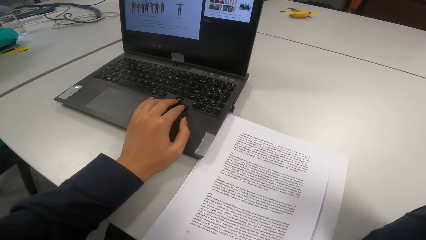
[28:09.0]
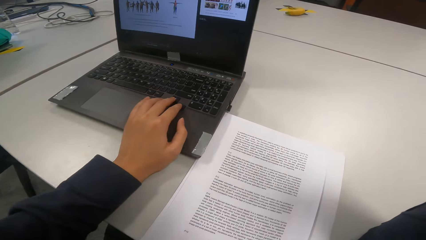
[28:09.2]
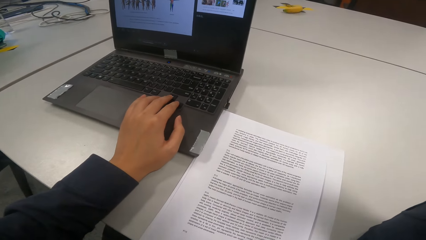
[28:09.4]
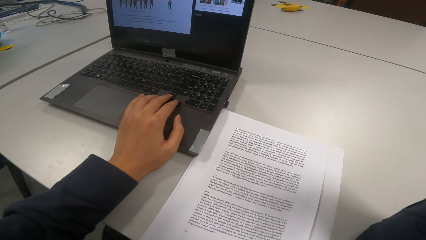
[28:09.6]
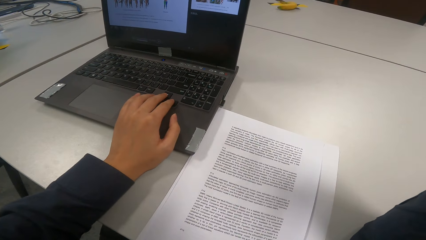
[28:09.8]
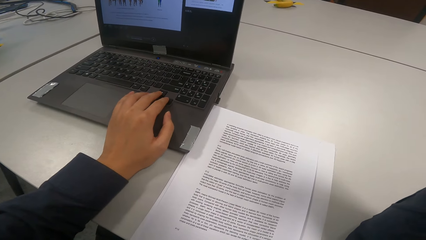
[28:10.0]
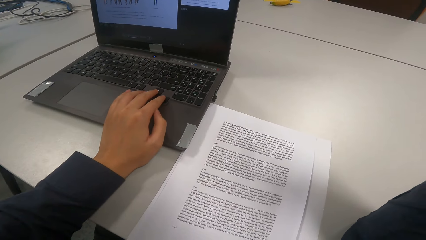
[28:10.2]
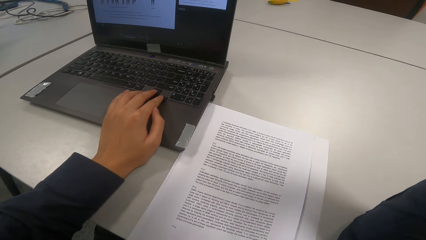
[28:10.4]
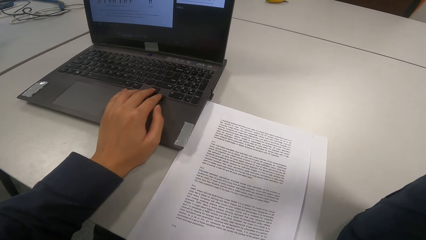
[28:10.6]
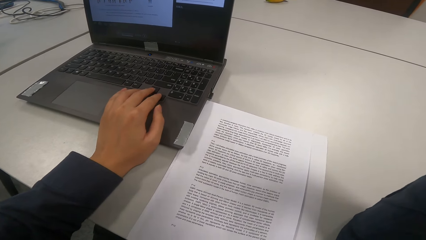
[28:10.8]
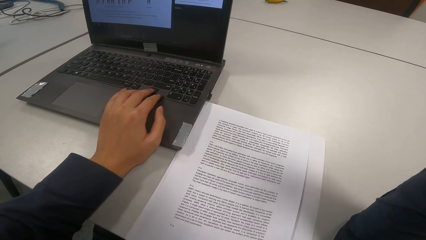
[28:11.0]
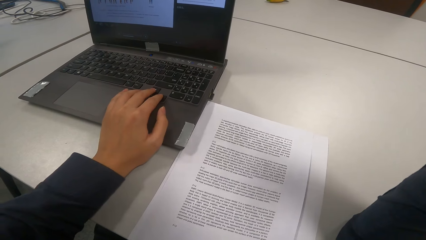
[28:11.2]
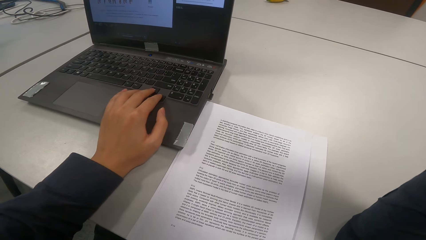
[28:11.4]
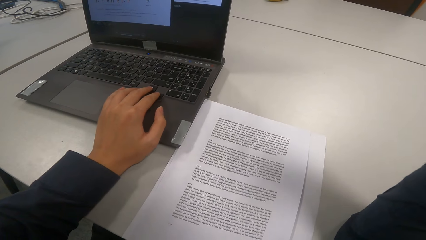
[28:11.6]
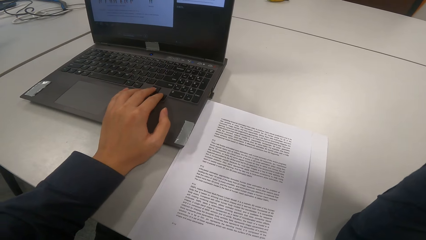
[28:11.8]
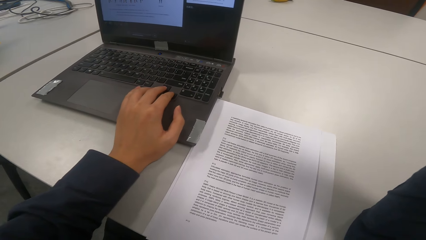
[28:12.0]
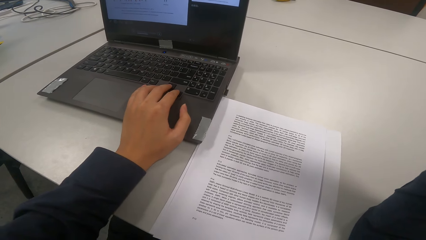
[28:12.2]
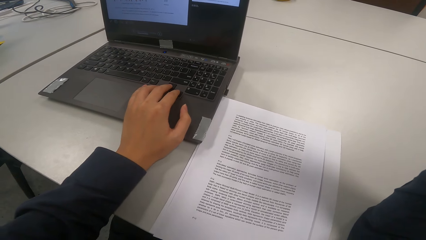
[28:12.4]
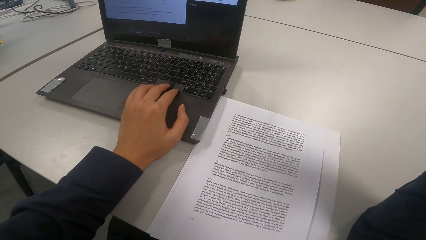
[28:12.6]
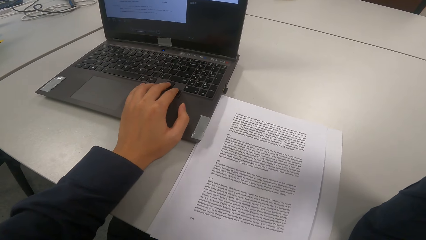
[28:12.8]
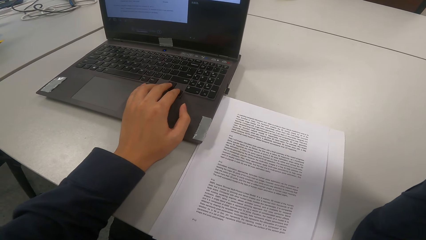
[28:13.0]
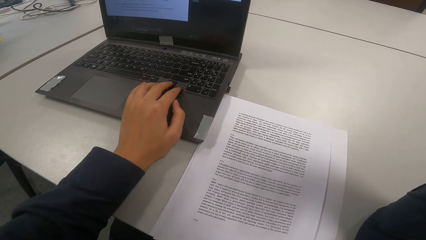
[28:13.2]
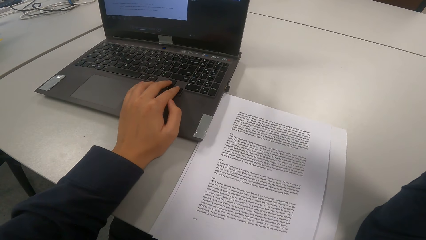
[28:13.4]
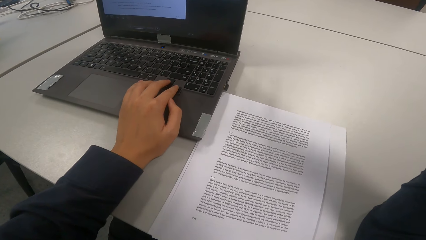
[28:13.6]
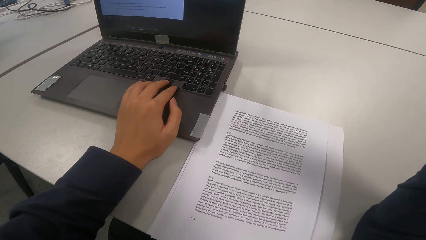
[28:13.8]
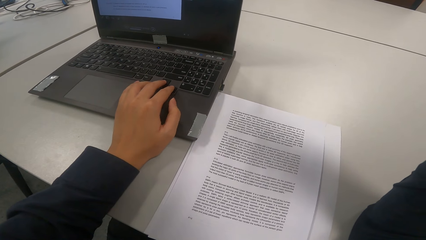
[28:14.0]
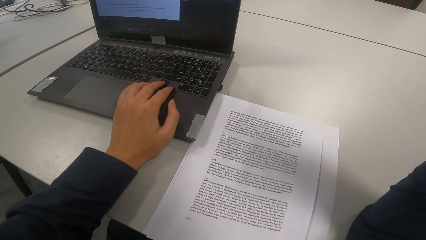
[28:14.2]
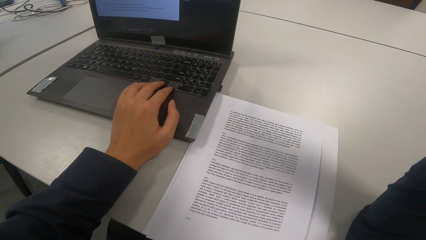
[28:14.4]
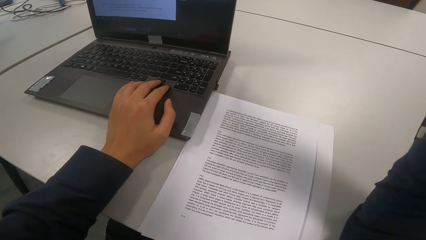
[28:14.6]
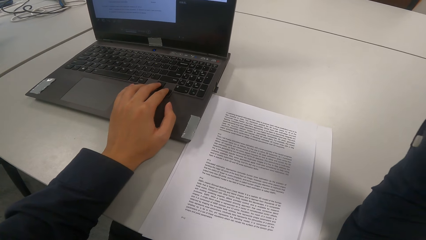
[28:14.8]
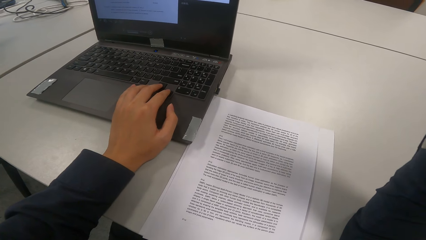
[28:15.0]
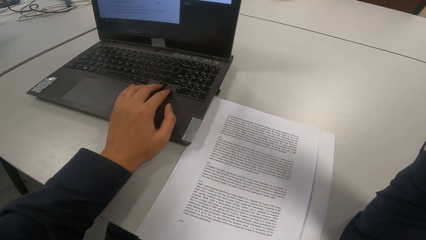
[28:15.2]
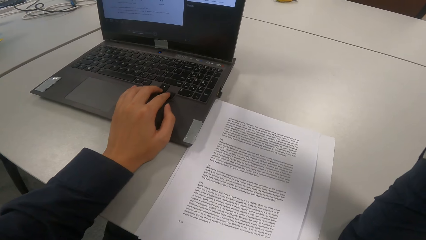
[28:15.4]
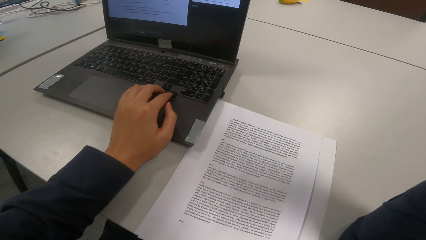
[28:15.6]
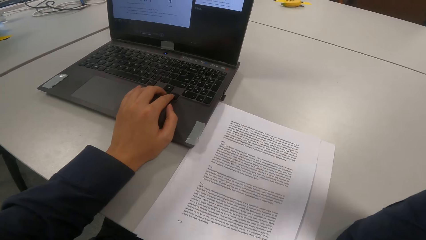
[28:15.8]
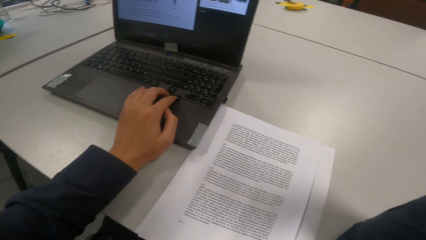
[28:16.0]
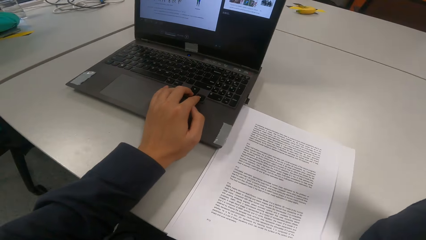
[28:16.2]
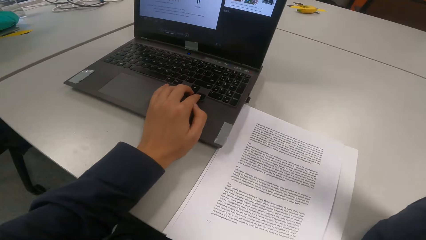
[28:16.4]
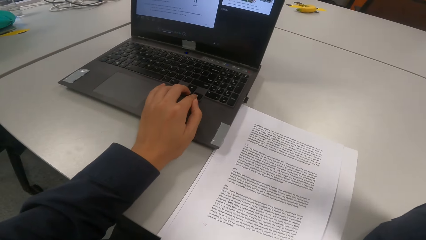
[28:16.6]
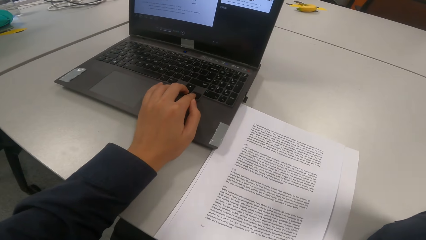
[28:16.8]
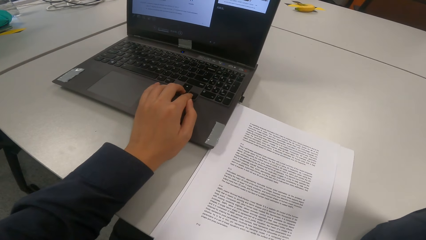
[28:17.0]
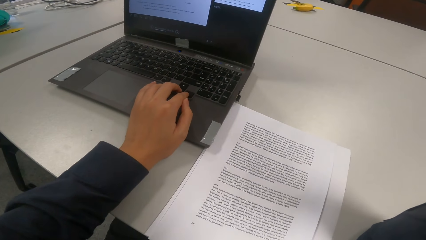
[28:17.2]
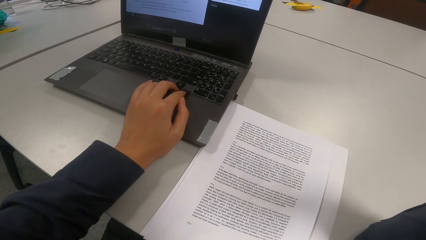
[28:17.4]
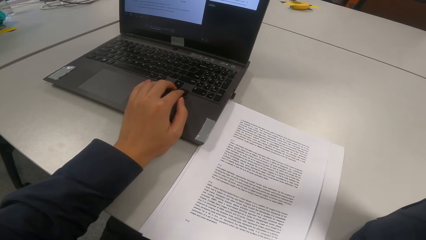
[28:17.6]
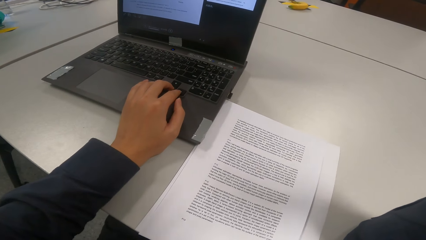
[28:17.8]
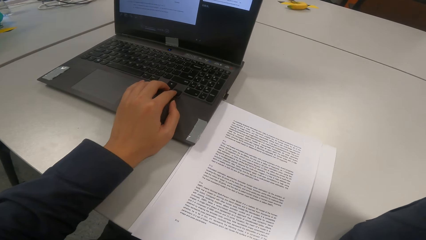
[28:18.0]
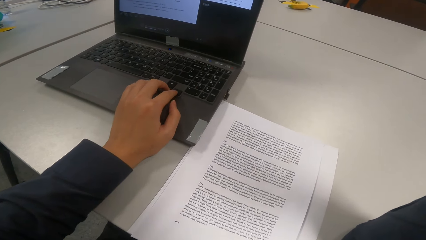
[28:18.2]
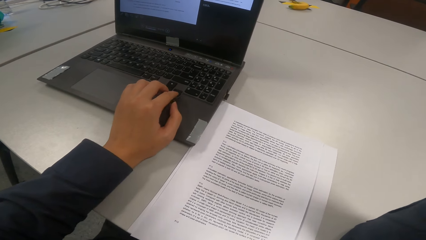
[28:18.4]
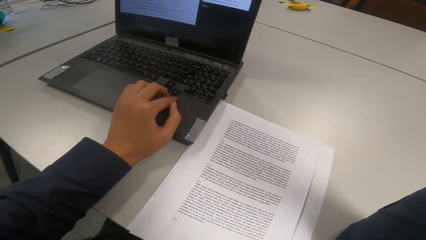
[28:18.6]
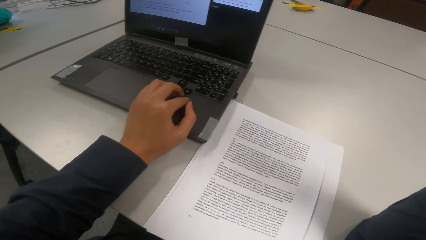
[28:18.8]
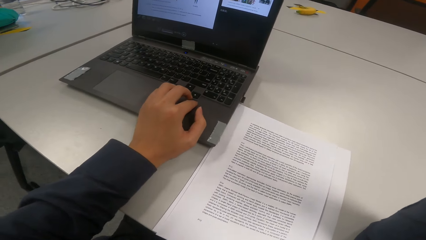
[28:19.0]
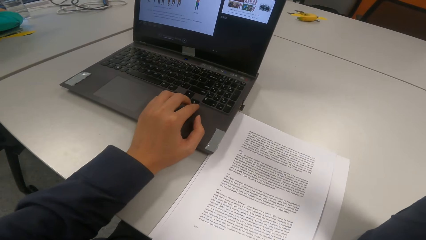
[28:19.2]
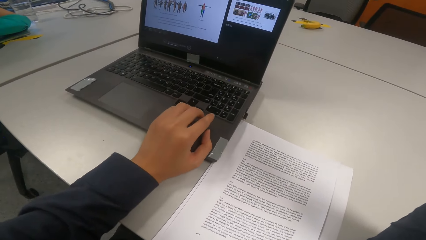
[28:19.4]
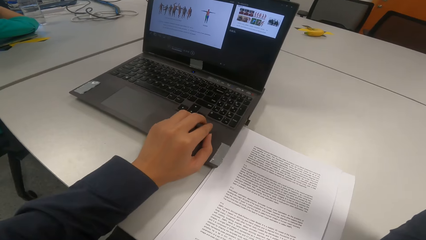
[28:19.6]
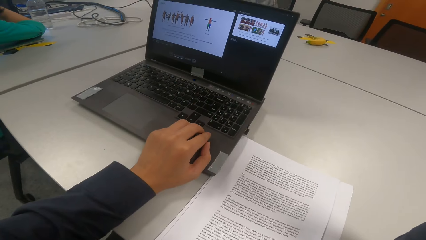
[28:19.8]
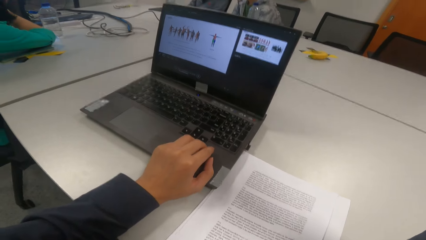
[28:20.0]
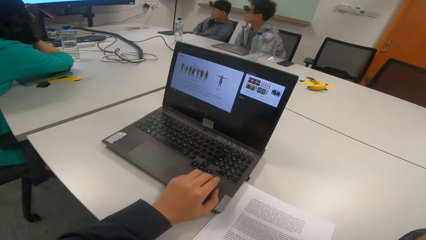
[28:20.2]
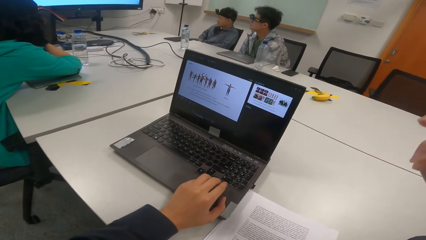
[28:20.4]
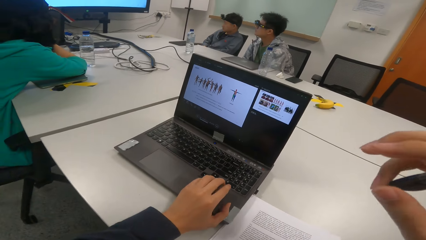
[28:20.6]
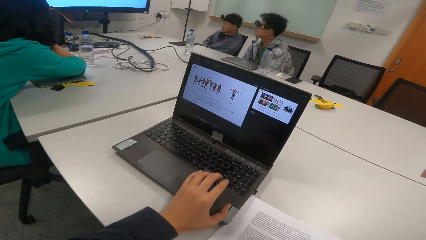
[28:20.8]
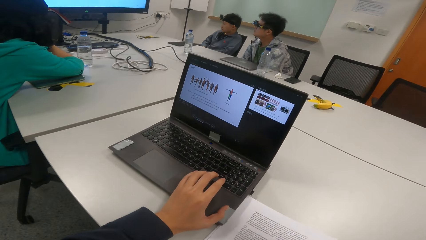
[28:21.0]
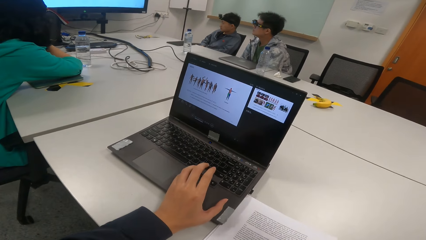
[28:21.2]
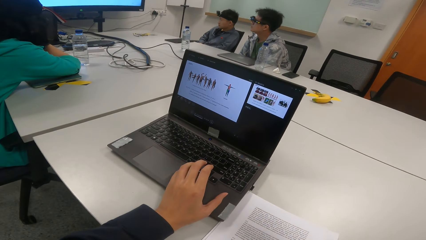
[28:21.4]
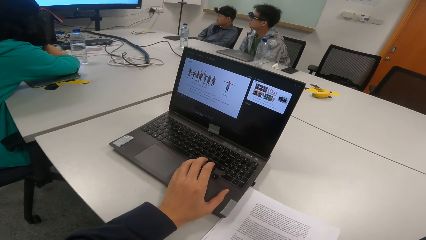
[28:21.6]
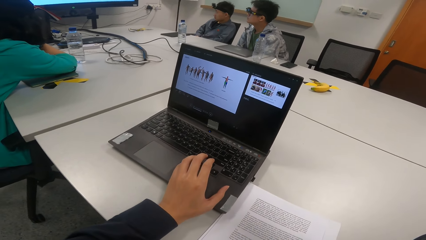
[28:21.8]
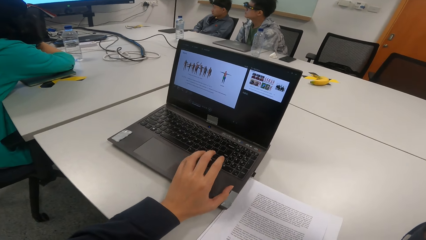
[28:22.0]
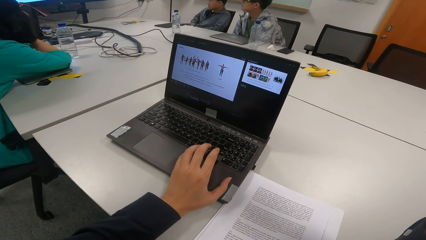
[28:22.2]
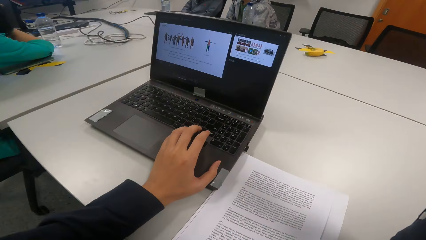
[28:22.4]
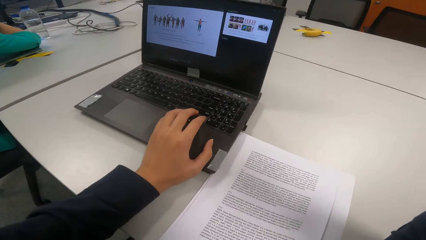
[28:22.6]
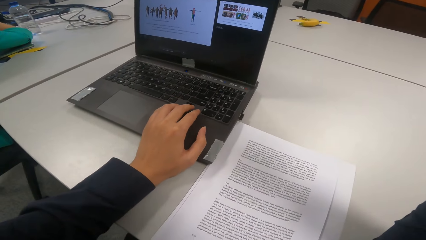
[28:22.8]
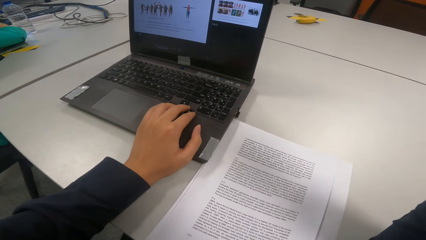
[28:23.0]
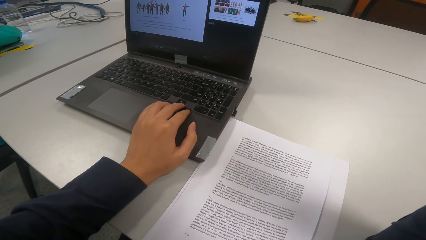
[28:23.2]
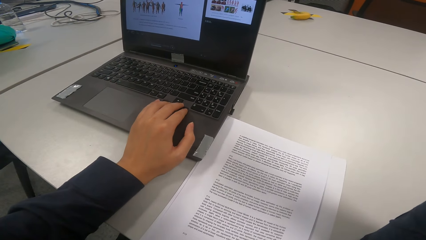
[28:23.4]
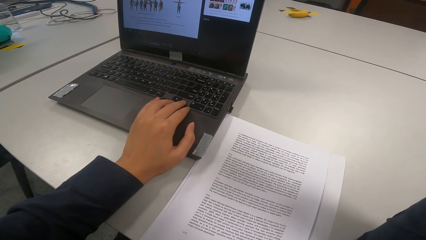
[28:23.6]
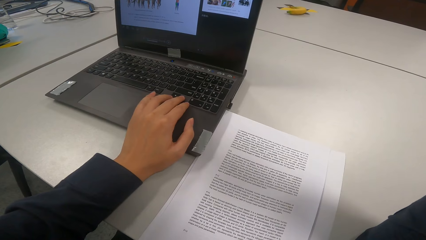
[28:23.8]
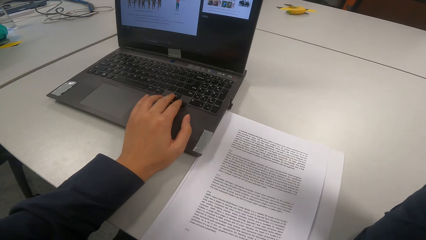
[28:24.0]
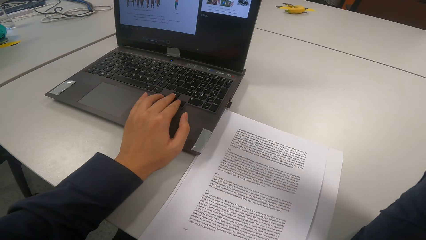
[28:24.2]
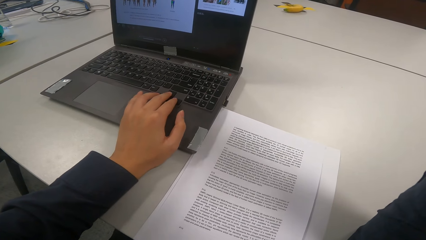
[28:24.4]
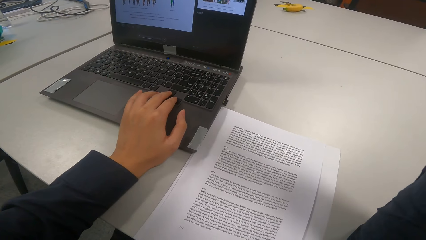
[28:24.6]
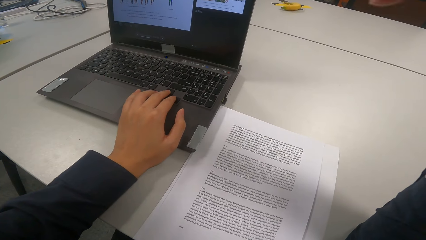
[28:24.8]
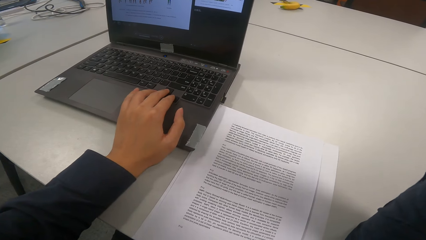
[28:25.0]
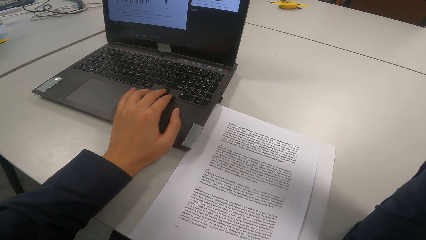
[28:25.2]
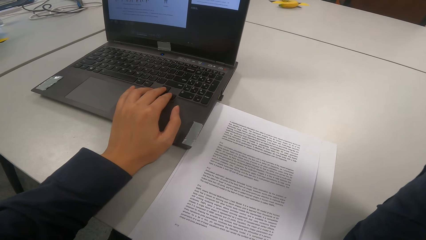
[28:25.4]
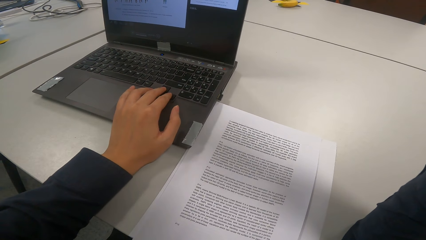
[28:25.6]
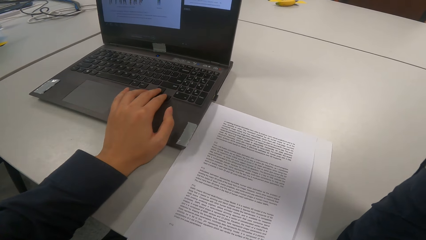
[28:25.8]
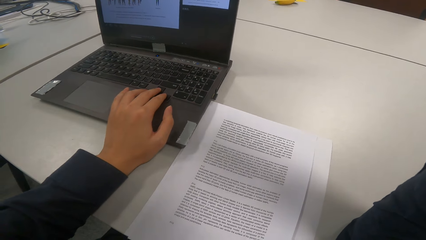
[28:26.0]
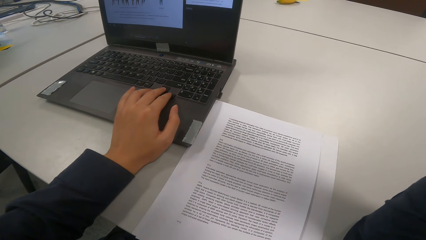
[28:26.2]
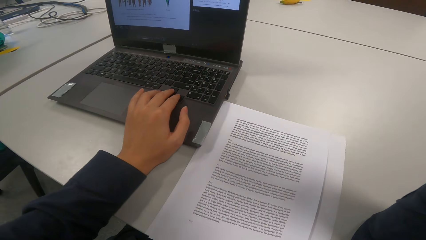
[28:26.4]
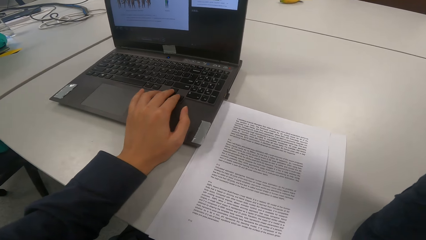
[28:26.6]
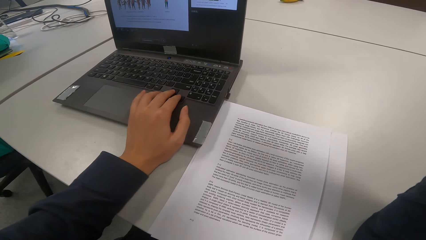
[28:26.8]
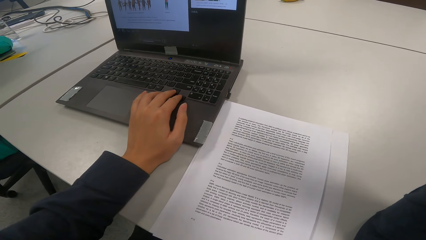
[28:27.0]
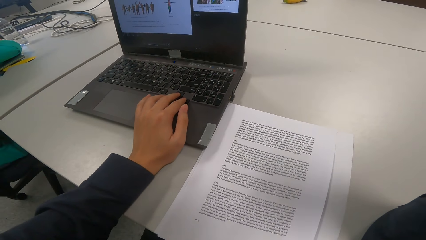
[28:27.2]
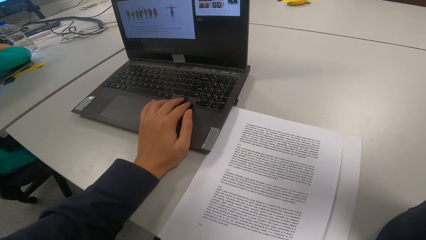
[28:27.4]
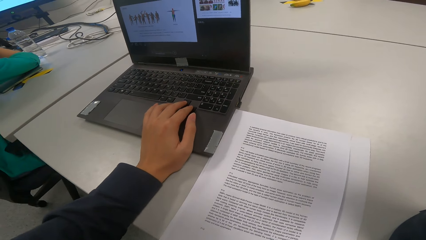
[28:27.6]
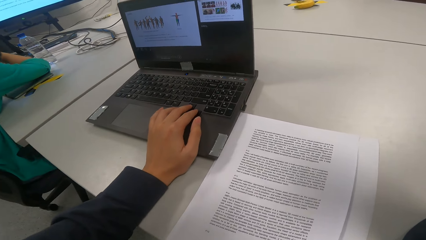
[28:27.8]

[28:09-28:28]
The camera wearer stops pressing the laptop. They press the laptop.
